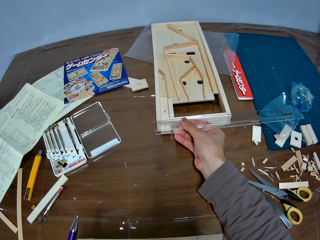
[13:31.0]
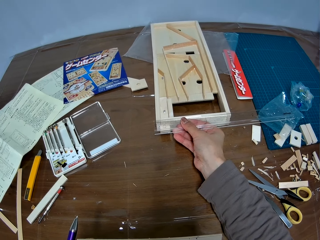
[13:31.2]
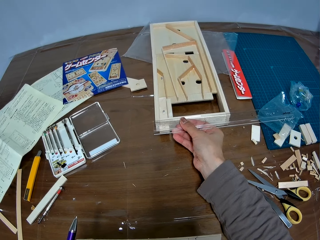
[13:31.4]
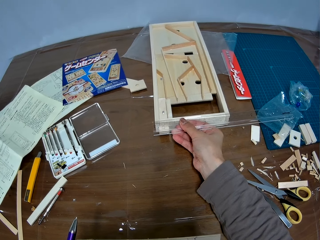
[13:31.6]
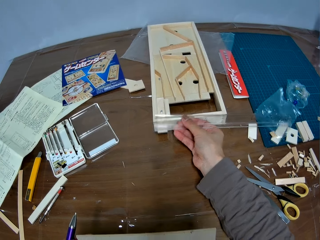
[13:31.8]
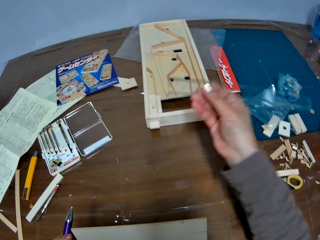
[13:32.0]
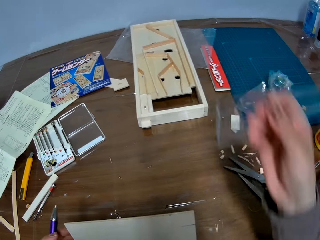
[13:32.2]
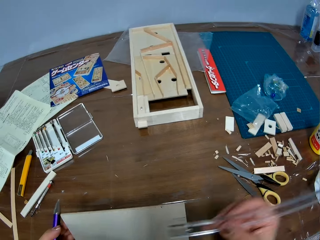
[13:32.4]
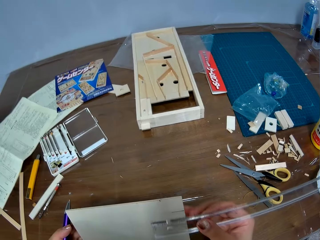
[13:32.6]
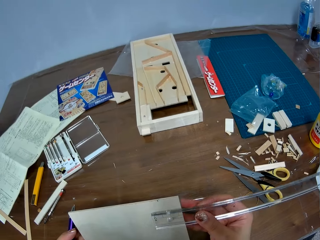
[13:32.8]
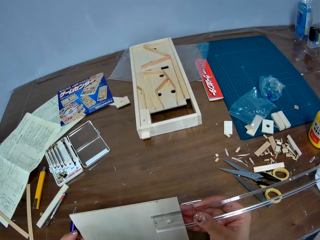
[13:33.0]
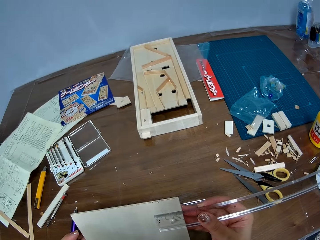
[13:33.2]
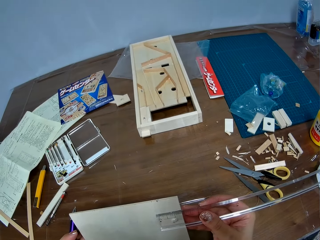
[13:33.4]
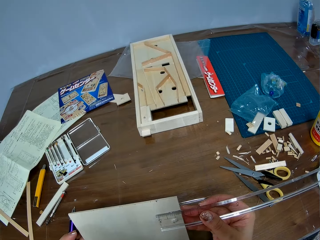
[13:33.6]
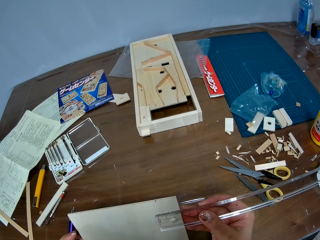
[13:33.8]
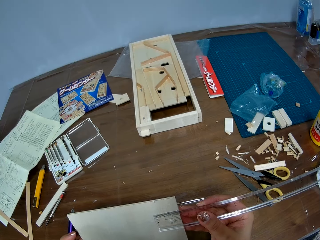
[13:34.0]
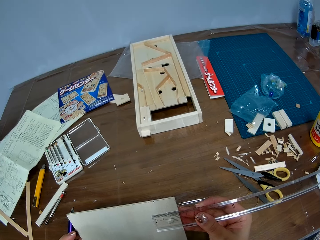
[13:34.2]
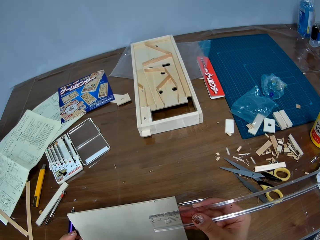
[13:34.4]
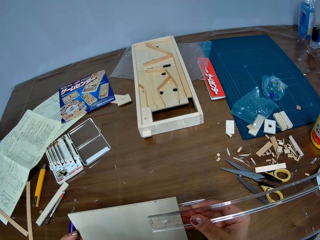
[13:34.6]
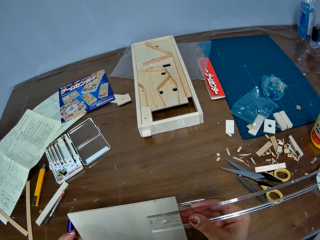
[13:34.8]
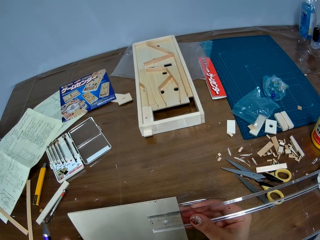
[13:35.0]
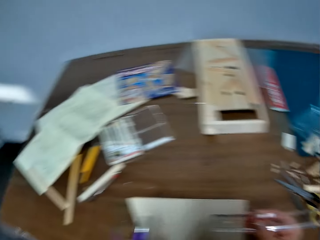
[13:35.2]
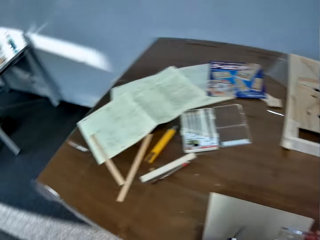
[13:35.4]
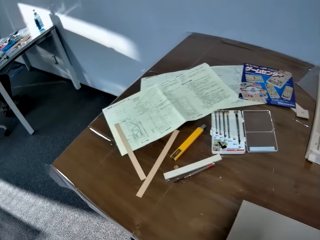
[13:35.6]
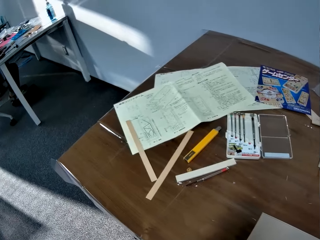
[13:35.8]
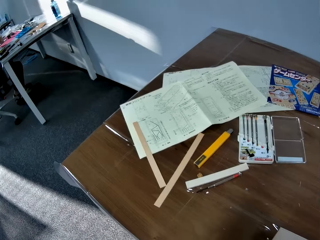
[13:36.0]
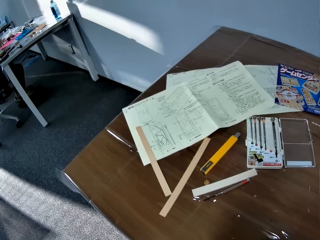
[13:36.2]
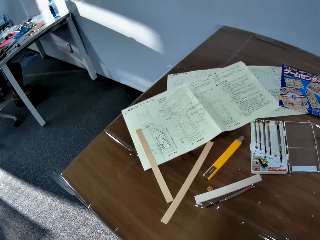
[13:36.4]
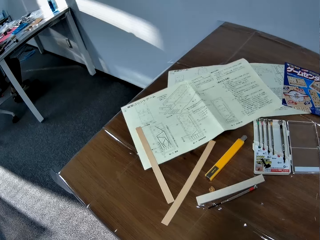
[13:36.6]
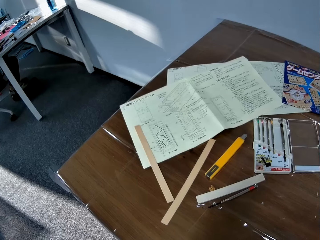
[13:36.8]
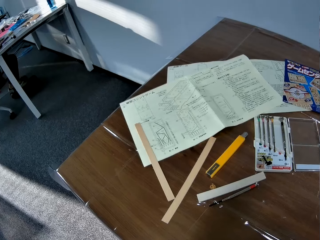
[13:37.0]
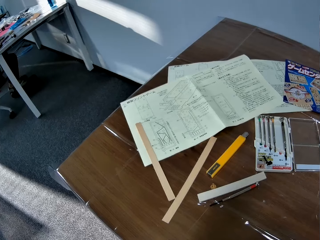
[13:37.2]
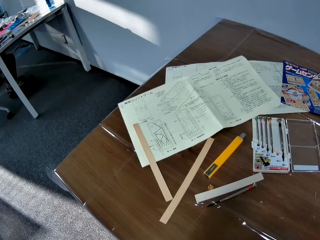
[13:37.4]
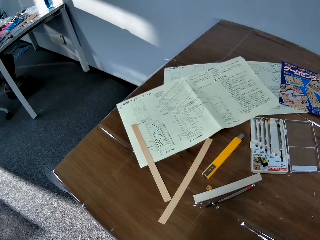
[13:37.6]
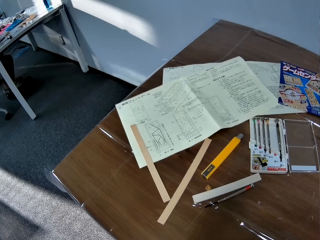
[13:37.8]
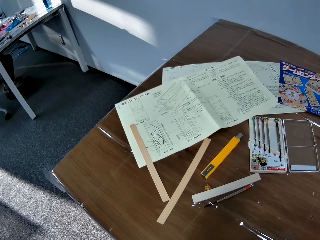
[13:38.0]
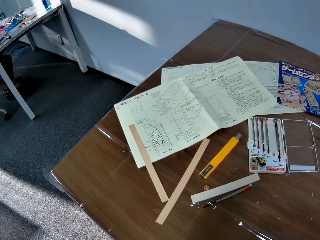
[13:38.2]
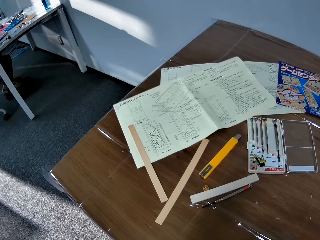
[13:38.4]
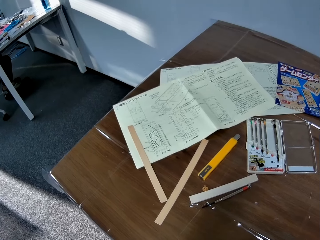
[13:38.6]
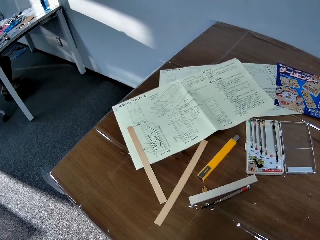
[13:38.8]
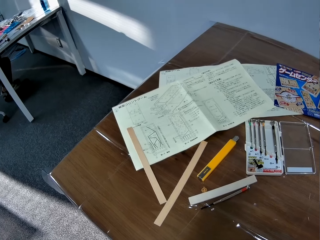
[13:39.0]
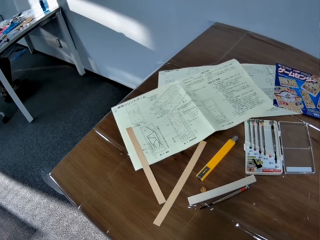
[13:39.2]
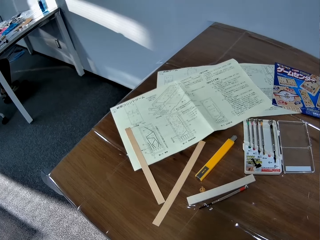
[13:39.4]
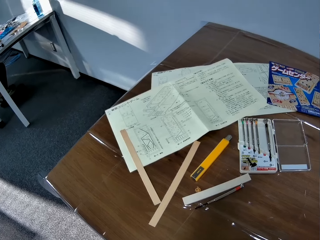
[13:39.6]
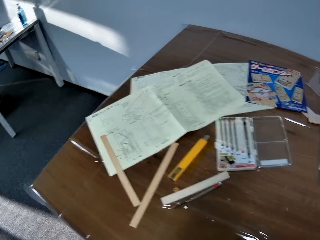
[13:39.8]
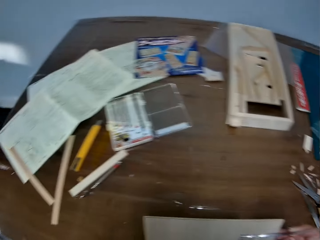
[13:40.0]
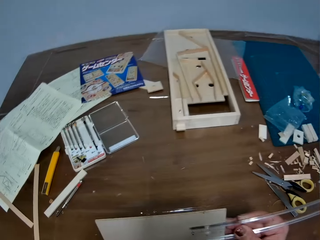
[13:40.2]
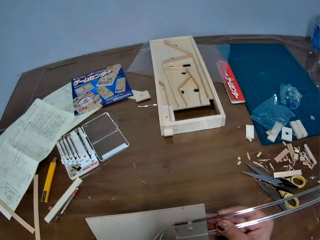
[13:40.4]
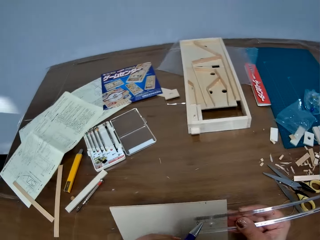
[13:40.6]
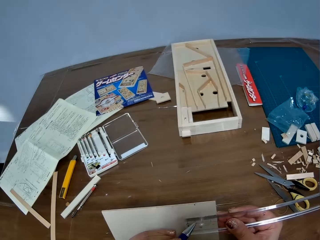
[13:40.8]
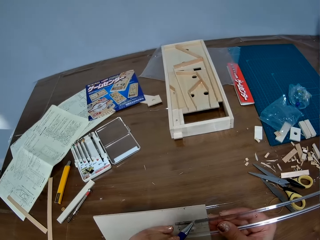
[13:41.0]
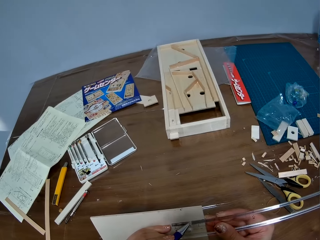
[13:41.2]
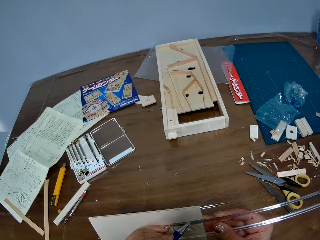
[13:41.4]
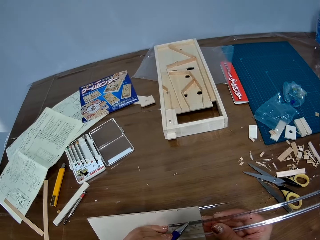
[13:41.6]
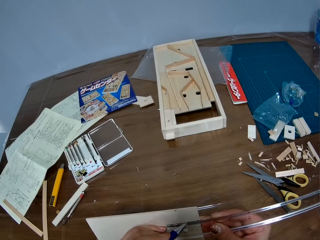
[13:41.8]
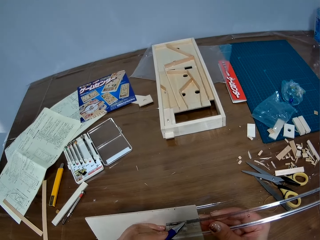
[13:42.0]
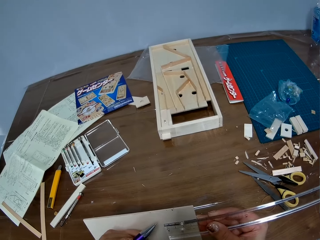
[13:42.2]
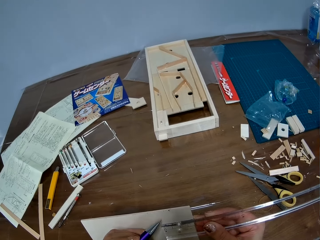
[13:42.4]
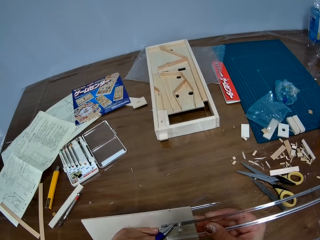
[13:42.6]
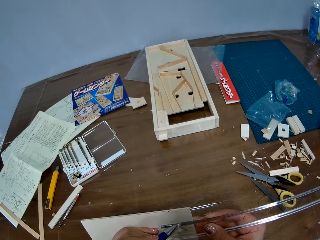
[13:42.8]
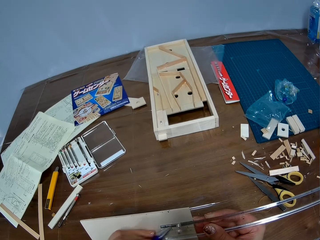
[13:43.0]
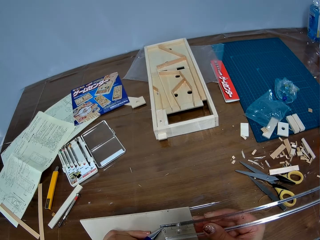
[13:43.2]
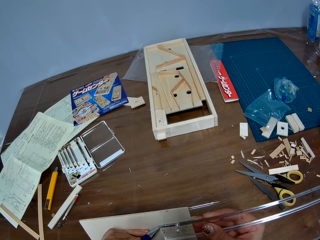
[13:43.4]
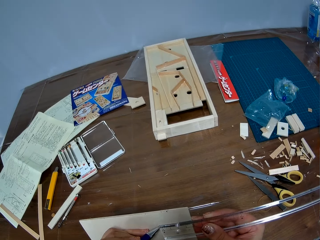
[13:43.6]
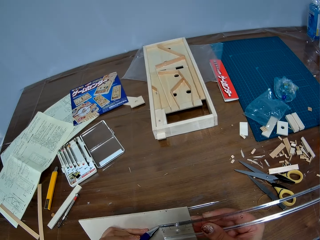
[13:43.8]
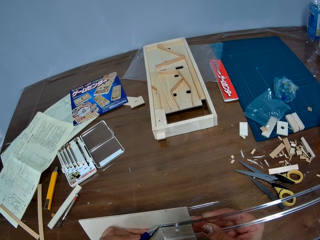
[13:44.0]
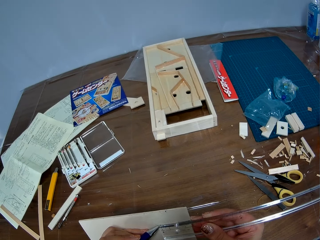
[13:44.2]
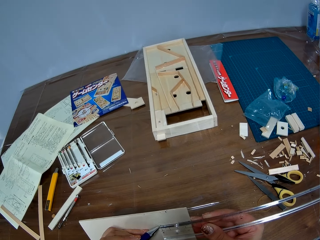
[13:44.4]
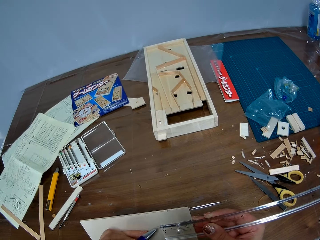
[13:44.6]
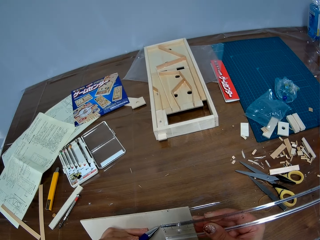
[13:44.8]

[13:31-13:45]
The camera wearer measures the piece of wood with the ruler. They mark the piece of wood with the pen.

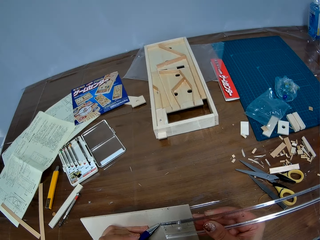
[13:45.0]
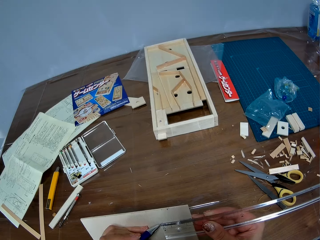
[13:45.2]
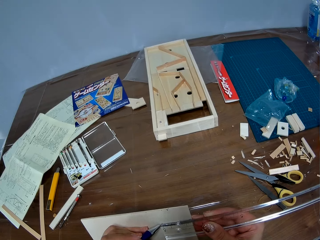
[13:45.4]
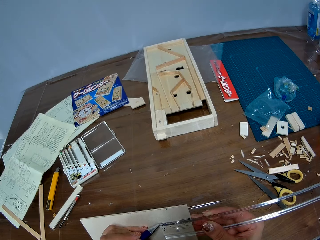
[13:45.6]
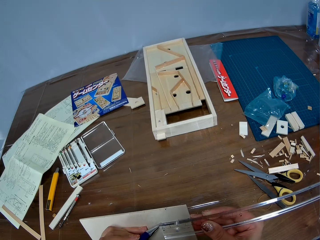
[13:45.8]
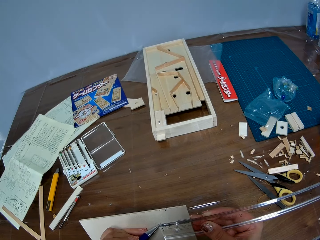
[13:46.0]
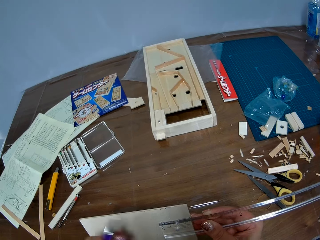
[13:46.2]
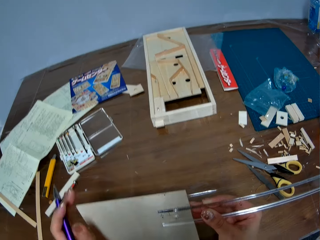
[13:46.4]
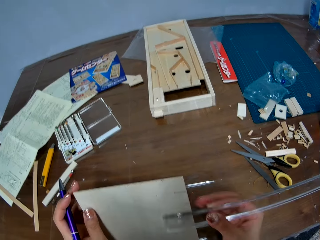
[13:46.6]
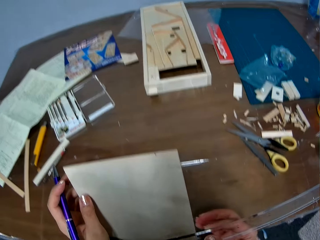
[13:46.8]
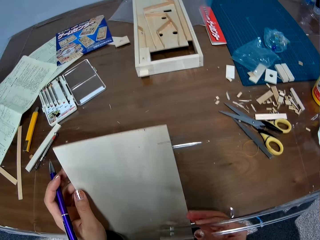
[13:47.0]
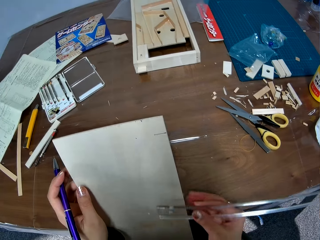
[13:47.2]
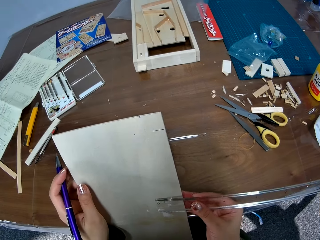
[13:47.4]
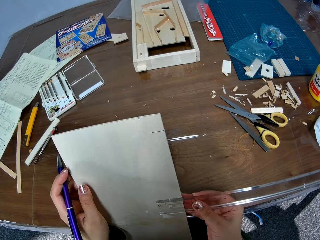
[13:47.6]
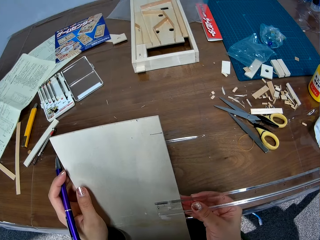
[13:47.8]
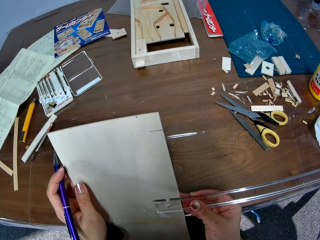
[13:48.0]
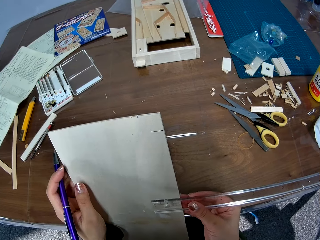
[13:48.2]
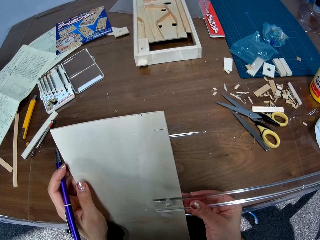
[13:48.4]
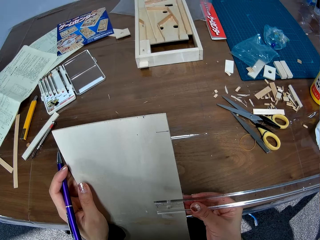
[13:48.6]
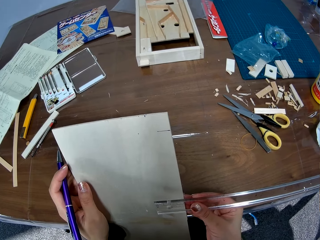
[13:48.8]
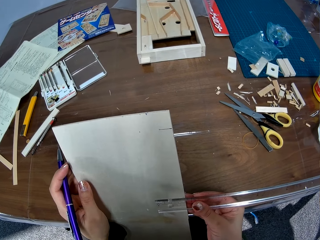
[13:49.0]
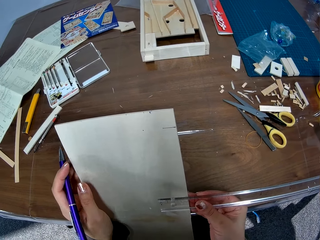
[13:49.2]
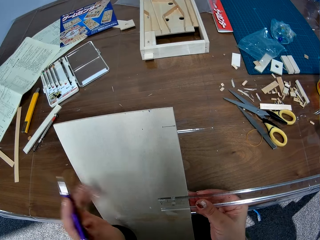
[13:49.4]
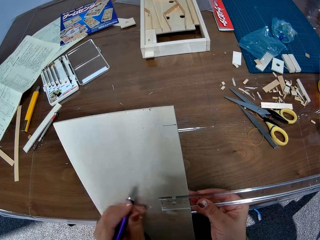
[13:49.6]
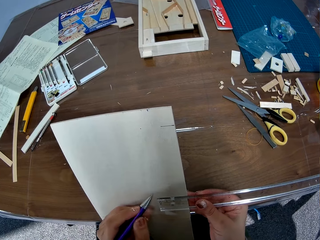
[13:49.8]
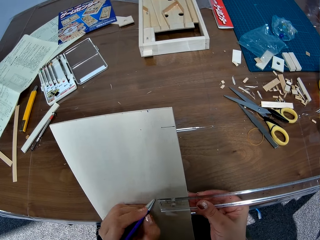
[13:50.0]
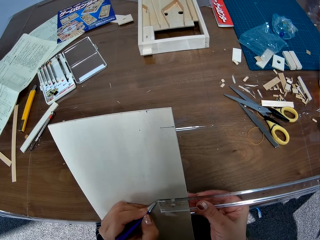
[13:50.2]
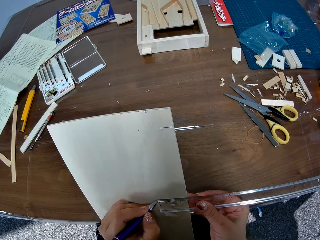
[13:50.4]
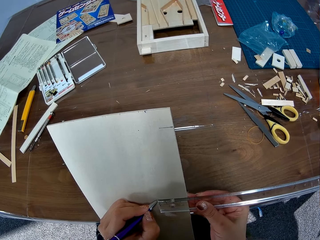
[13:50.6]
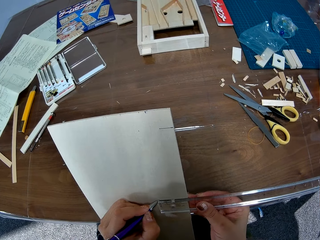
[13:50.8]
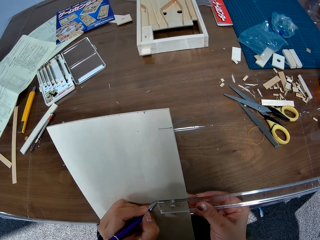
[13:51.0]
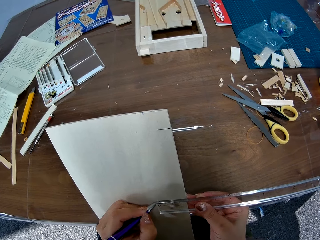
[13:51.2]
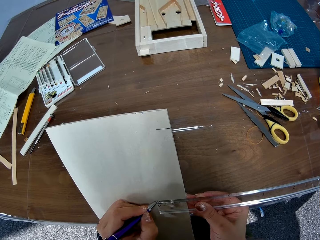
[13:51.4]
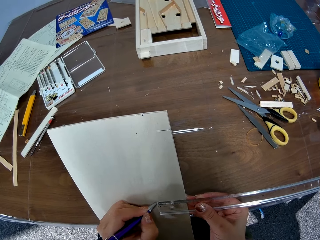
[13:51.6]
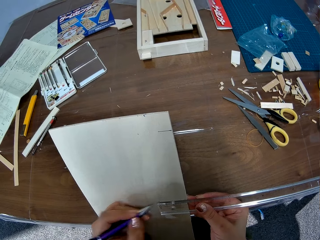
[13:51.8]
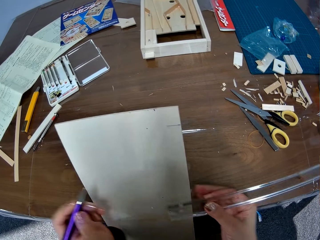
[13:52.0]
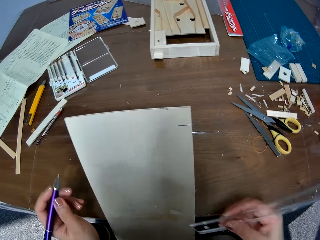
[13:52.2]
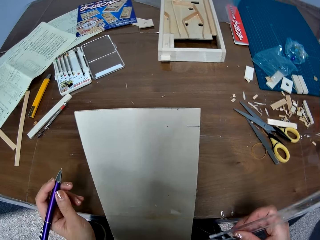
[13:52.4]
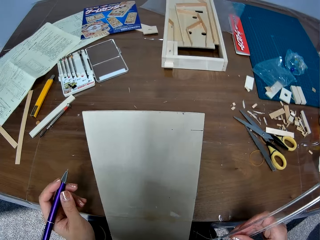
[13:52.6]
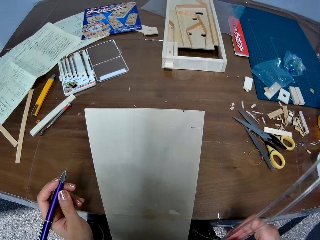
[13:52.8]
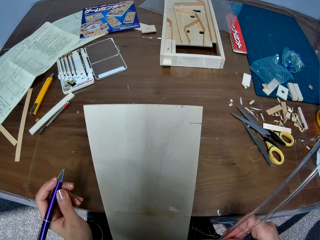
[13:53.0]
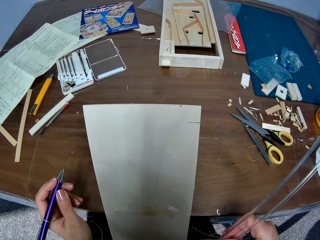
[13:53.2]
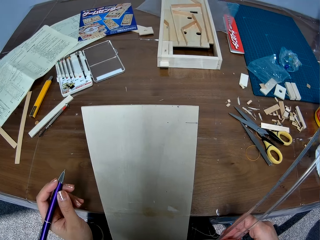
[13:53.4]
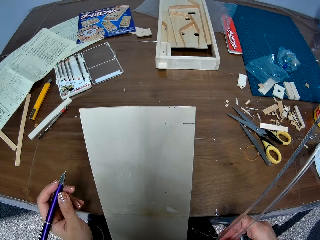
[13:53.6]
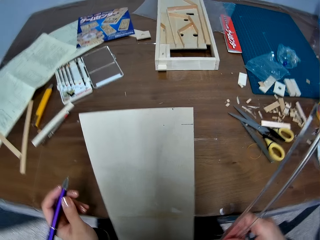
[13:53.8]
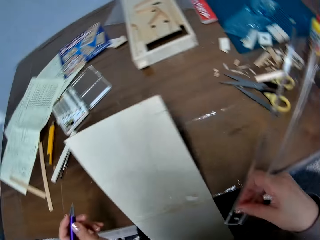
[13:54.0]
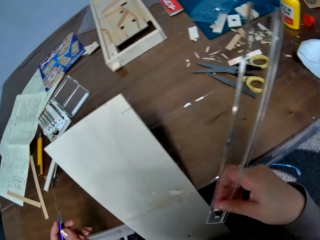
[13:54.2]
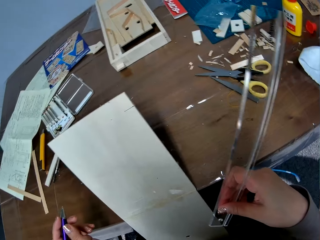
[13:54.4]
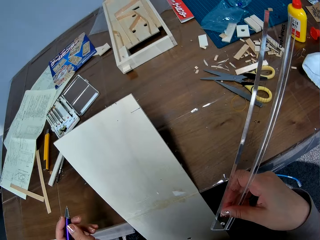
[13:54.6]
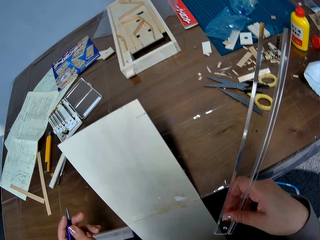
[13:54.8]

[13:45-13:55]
The camera wearer measures the piece of wood with the ruler. They mark the piece of wood with a pen.
